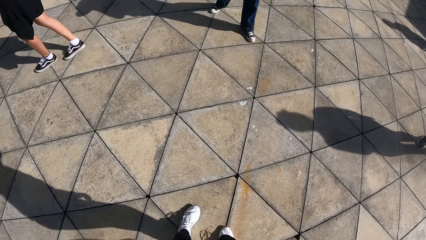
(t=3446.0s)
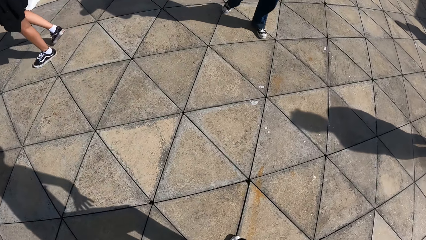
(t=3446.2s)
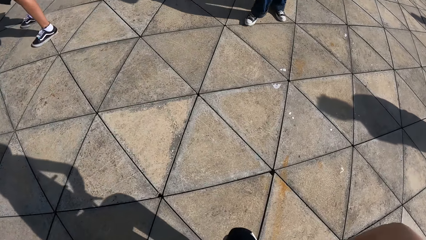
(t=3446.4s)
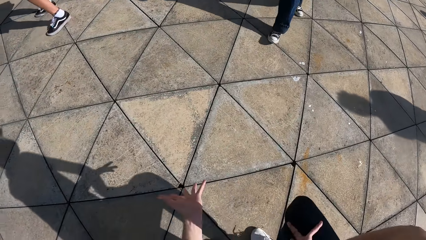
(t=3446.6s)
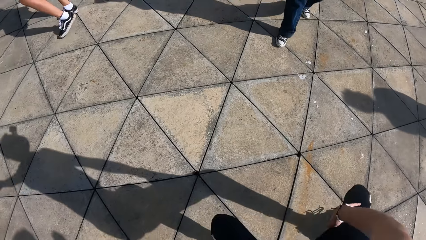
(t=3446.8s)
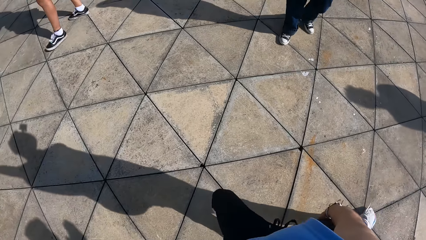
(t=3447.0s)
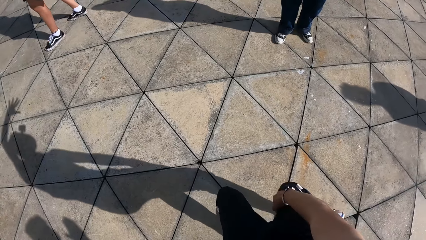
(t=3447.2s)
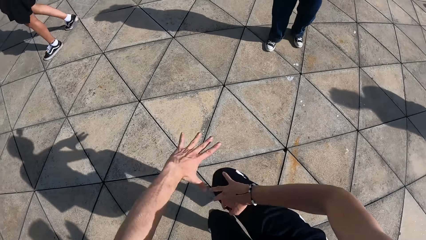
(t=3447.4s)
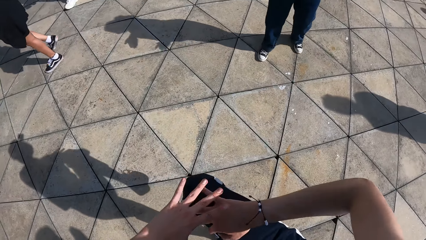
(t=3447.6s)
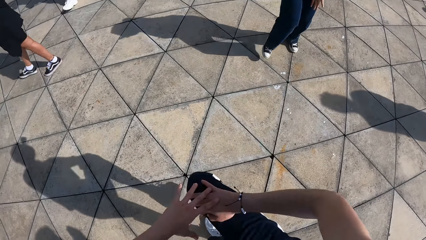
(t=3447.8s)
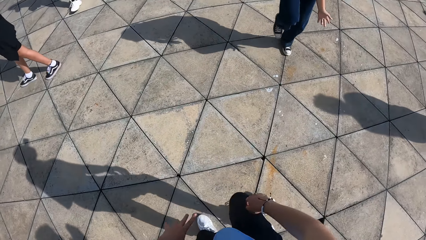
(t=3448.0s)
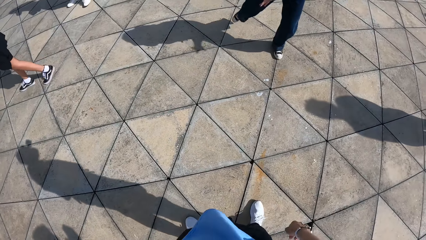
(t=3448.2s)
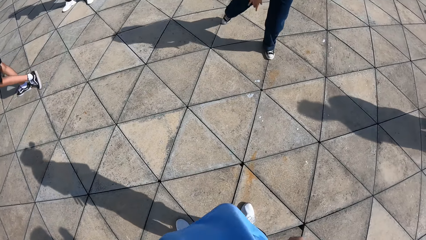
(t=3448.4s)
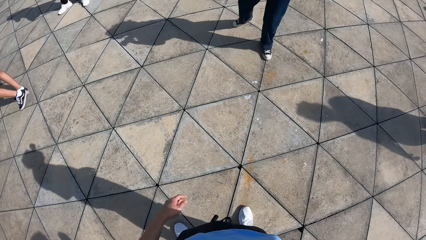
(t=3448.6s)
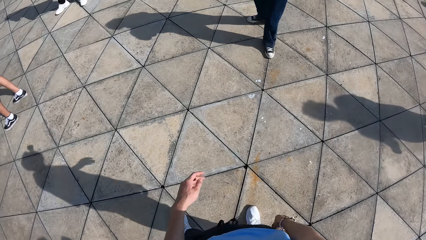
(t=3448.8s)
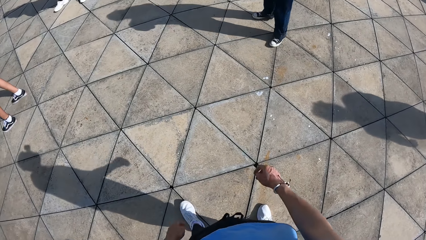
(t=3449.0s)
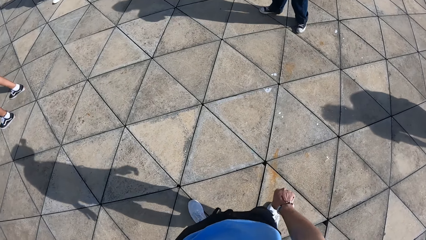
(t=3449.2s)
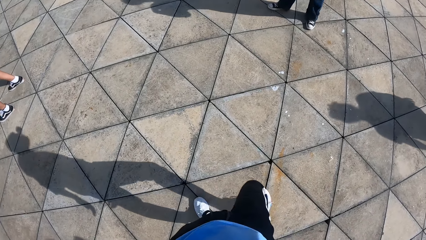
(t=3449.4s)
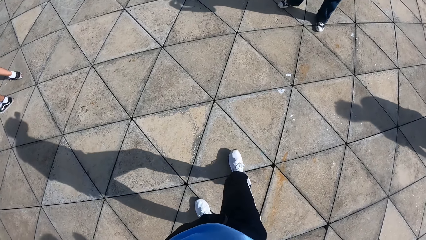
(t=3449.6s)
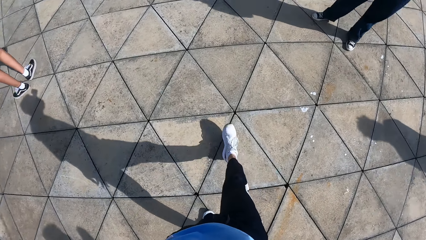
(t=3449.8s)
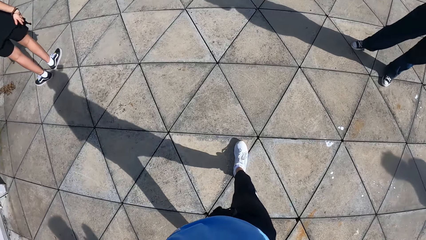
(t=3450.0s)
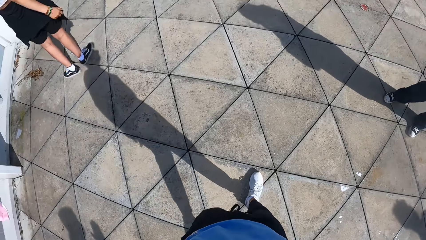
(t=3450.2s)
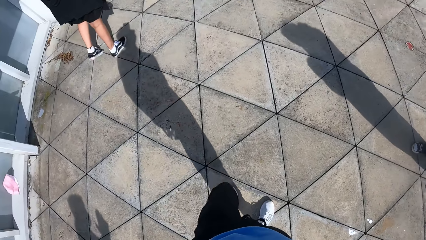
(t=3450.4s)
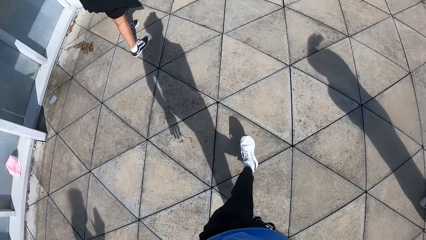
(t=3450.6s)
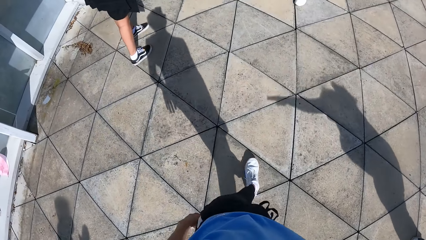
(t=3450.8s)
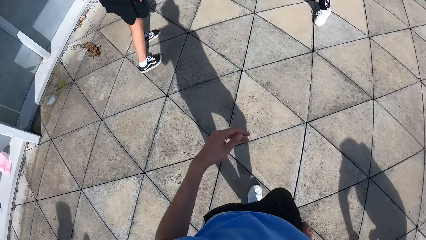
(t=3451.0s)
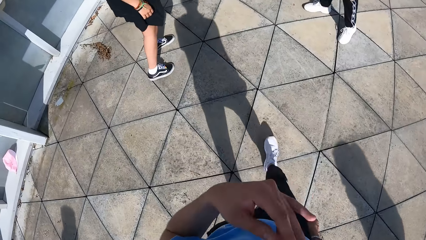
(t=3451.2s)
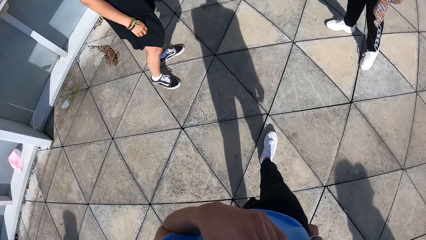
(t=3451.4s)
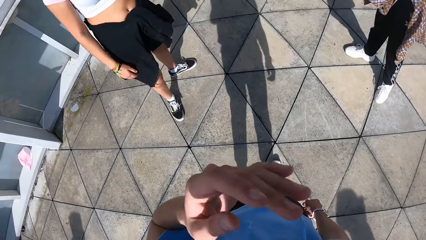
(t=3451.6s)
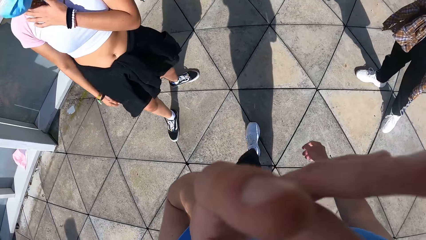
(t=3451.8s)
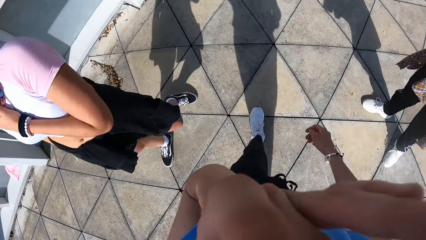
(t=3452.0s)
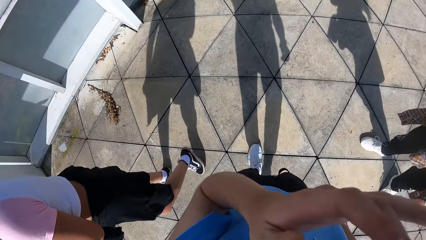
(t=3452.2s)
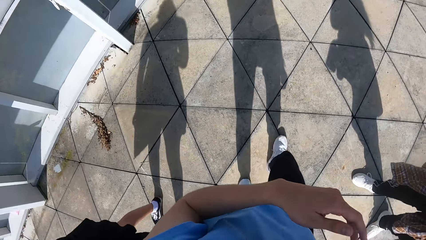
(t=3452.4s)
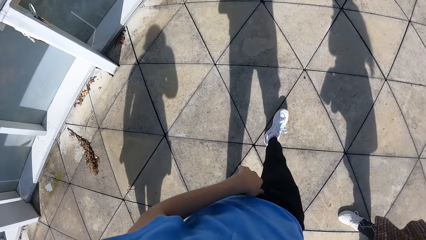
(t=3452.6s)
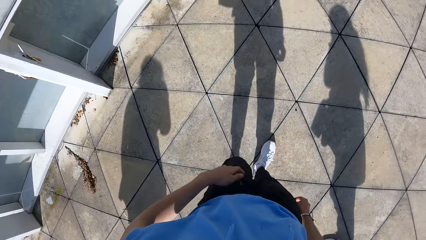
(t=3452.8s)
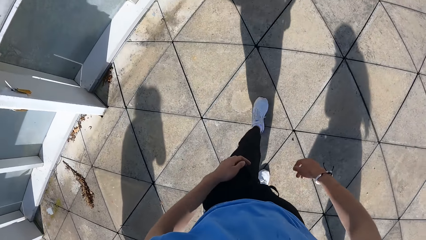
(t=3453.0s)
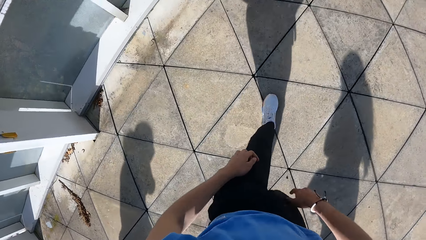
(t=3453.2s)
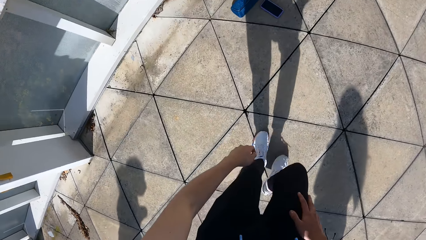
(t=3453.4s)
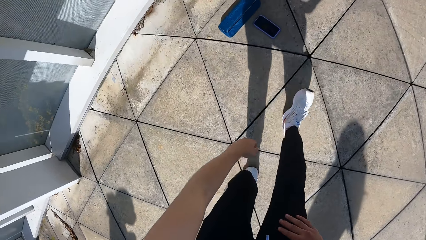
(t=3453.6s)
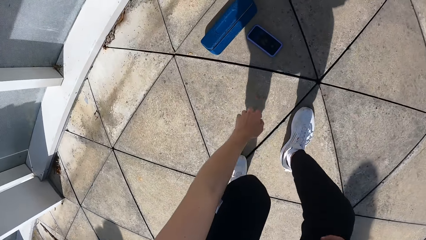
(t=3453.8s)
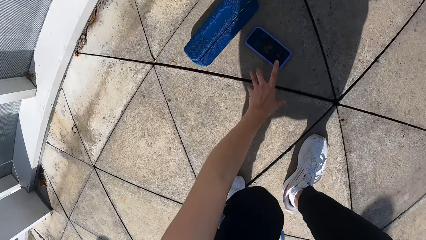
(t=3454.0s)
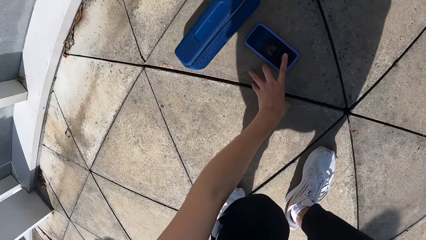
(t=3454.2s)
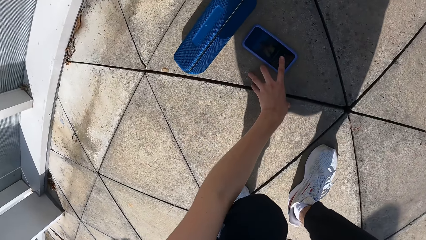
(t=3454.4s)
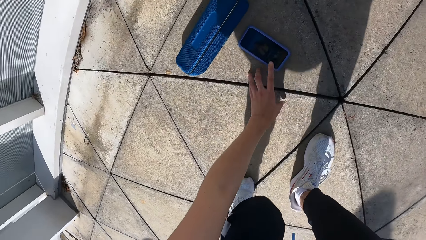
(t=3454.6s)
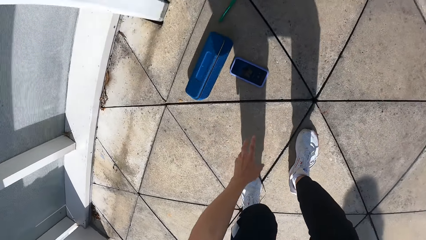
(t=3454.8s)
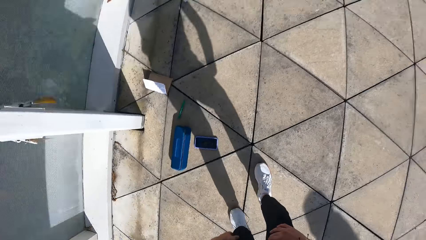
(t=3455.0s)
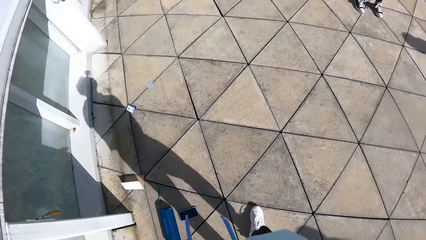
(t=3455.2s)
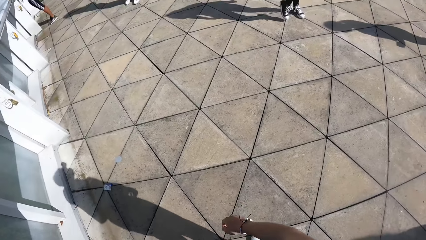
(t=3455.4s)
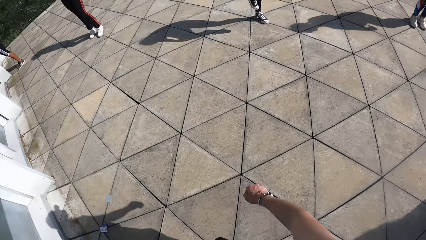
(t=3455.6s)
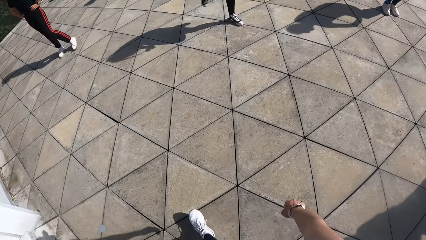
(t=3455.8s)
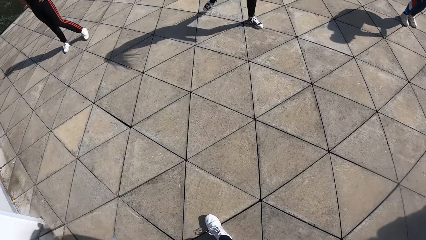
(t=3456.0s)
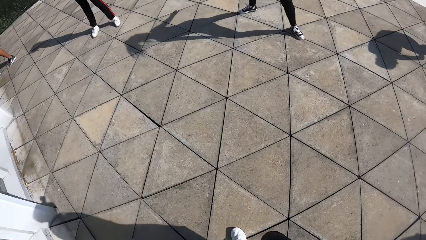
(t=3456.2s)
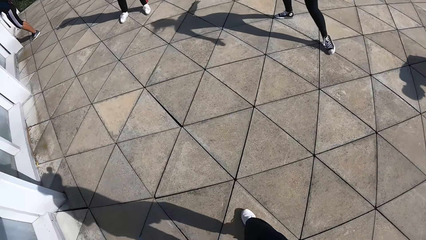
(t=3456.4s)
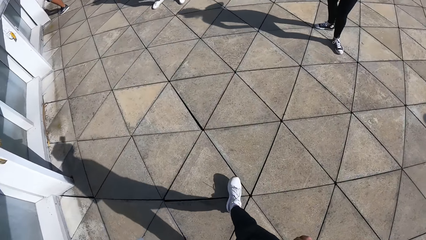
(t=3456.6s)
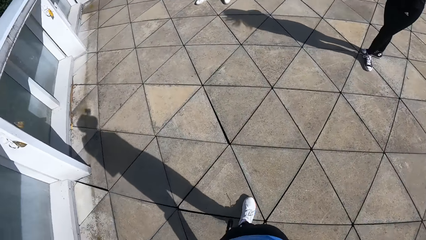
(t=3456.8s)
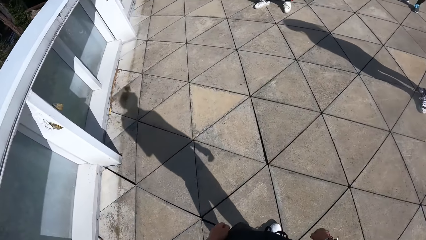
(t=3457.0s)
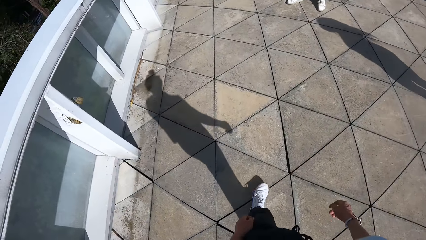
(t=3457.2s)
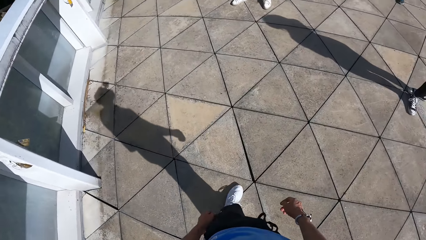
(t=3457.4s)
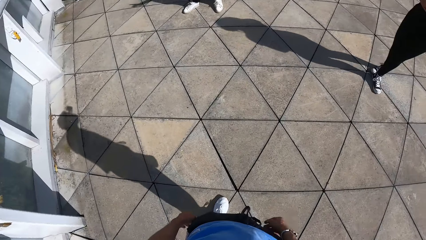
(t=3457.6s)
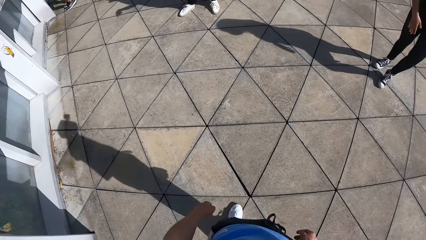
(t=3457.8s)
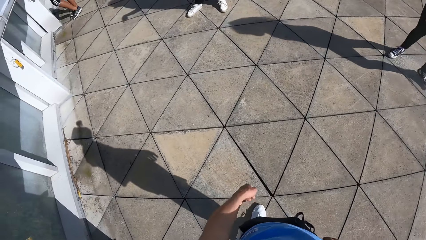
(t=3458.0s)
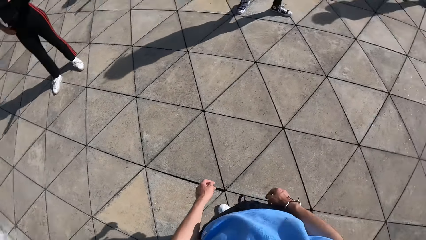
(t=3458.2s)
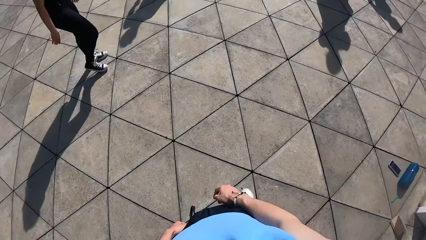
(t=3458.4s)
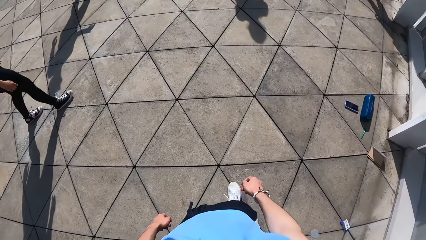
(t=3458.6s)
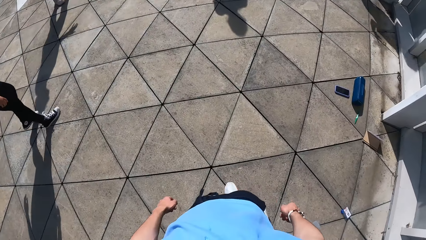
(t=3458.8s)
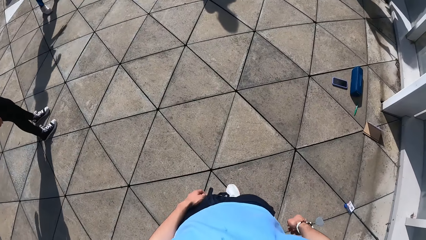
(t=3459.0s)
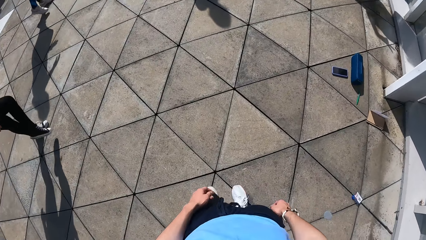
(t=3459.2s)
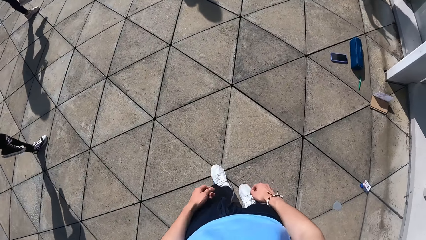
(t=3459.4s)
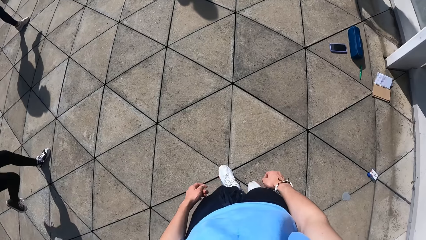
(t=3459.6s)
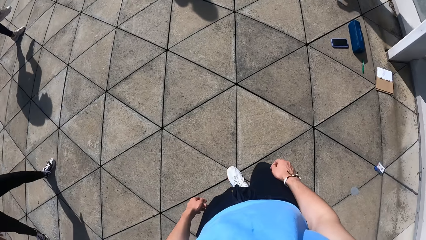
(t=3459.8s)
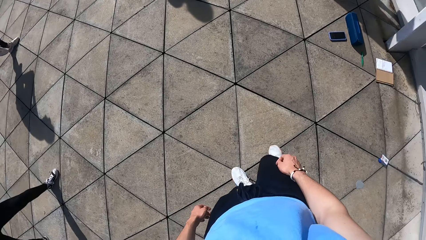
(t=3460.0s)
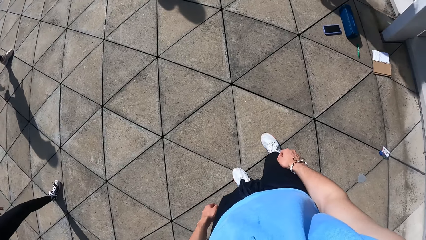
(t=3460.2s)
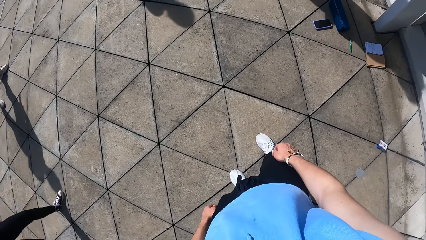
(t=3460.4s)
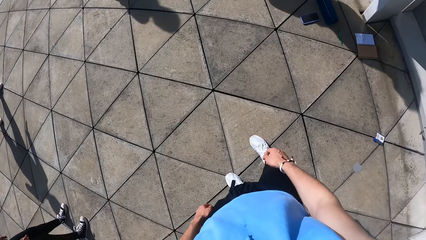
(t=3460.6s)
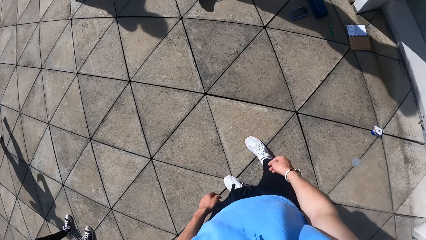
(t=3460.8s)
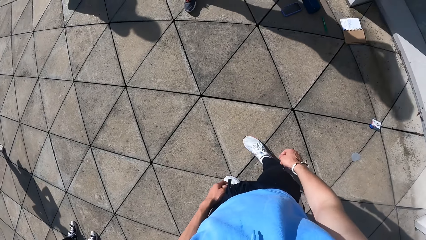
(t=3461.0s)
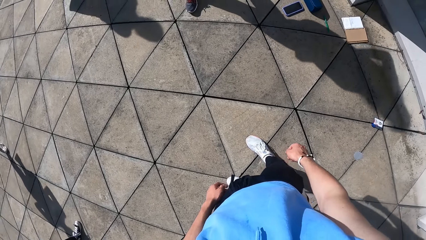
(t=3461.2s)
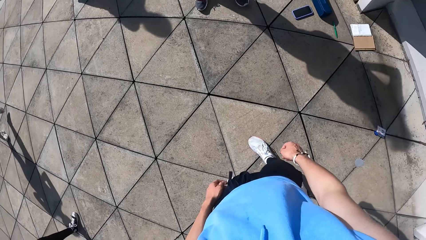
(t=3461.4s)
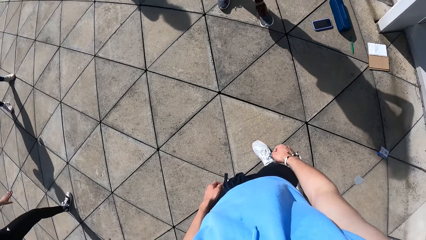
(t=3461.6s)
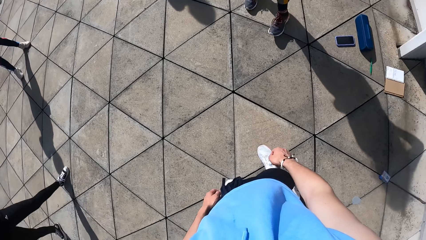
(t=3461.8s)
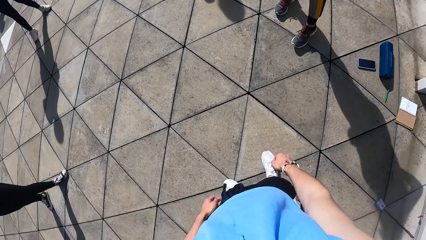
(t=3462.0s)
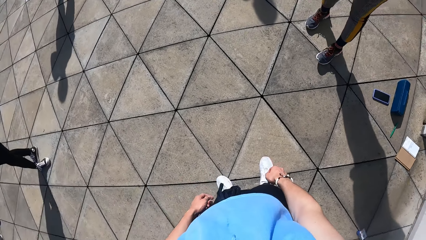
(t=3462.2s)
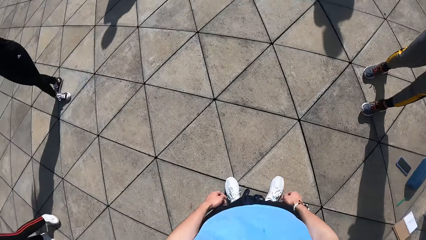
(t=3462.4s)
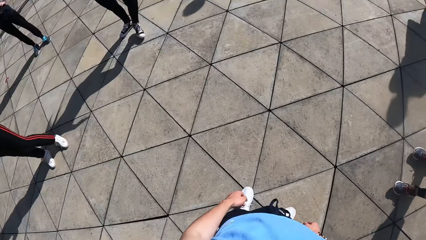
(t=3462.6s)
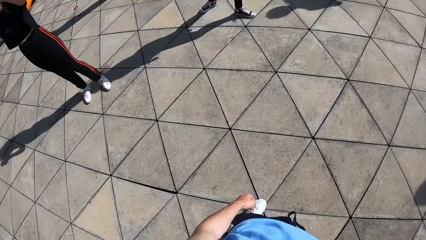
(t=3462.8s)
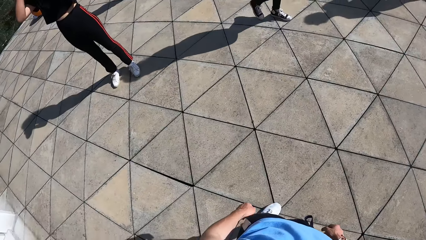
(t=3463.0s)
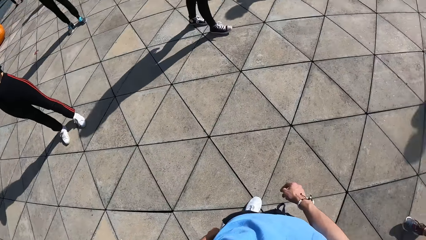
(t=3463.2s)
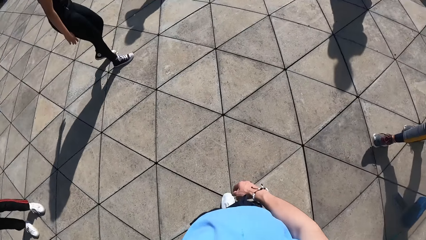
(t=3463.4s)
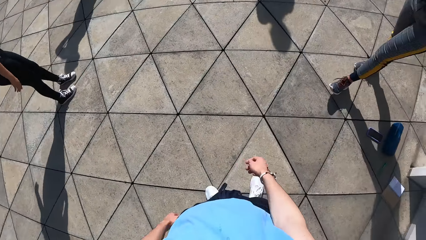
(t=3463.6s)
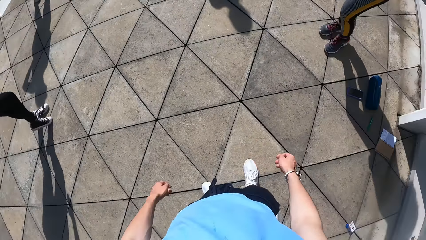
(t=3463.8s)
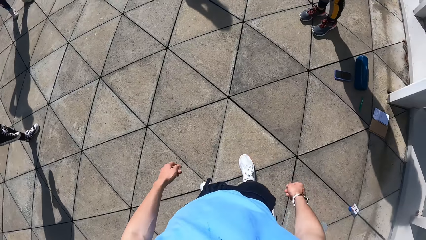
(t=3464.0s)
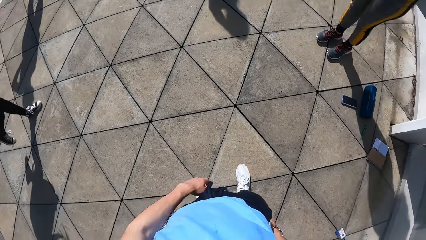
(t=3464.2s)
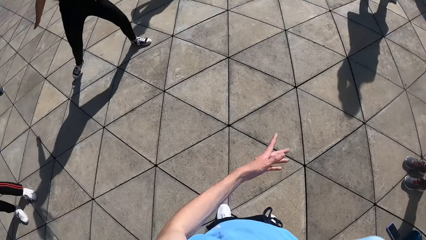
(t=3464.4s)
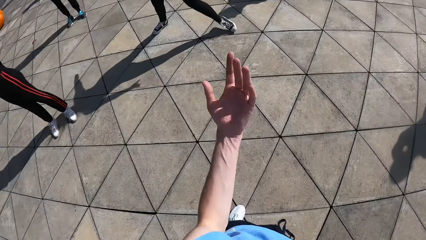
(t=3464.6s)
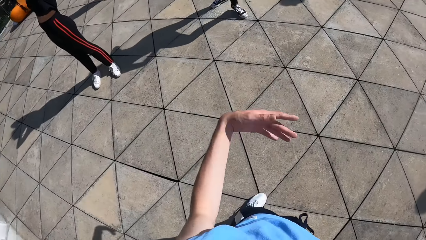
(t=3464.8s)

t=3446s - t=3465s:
The camera wearer dances. He walks around. He scratches his face. He touches the facemask on his face with his left hand. He walks around. He operates the phone on the floor with his left hand. He walks around.
